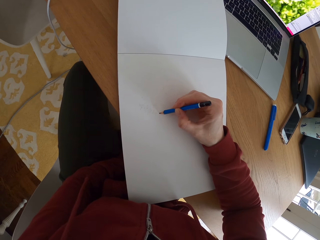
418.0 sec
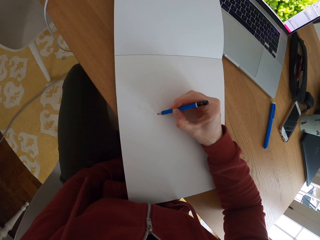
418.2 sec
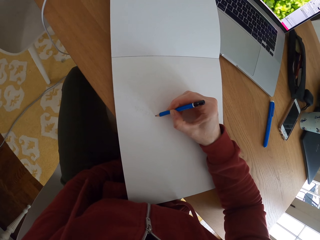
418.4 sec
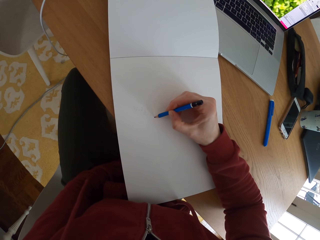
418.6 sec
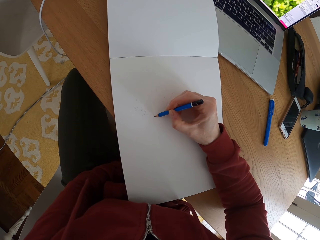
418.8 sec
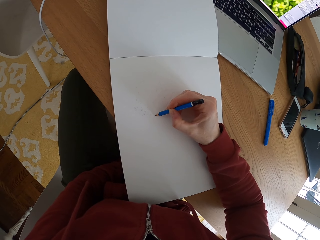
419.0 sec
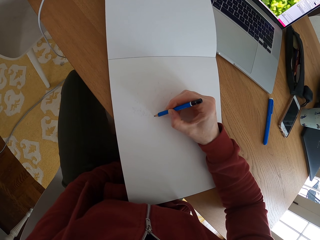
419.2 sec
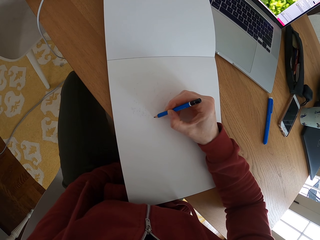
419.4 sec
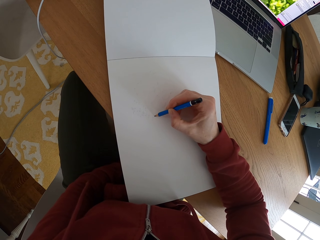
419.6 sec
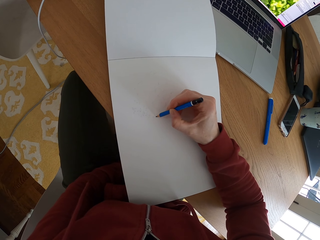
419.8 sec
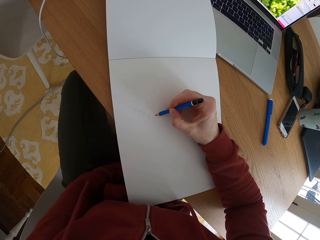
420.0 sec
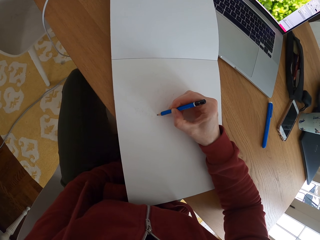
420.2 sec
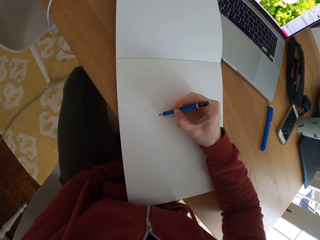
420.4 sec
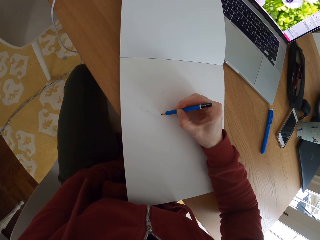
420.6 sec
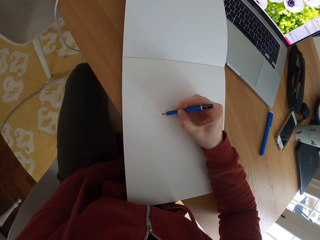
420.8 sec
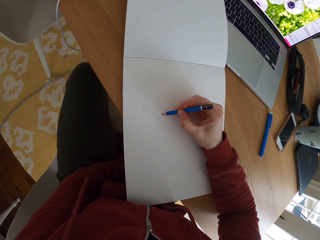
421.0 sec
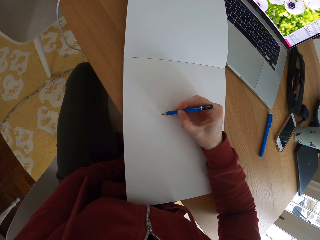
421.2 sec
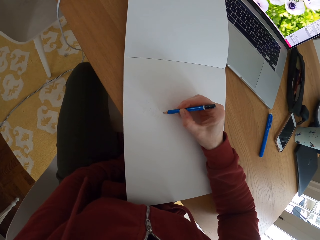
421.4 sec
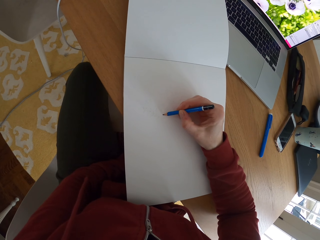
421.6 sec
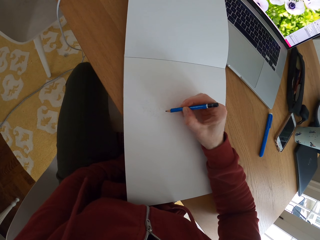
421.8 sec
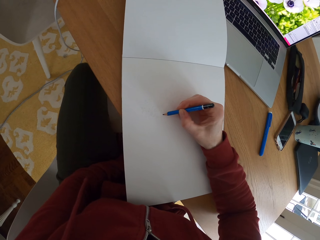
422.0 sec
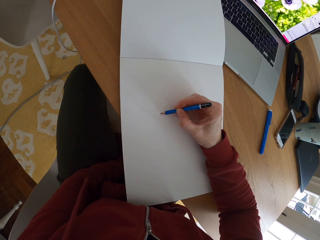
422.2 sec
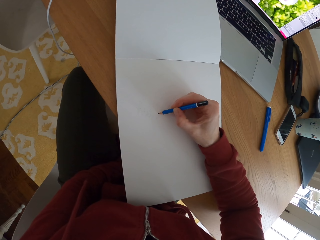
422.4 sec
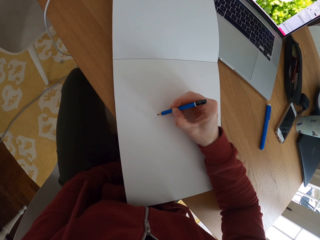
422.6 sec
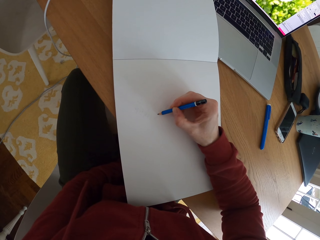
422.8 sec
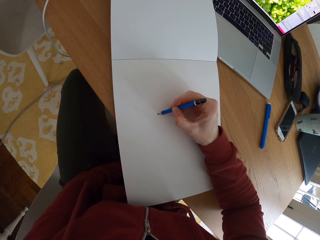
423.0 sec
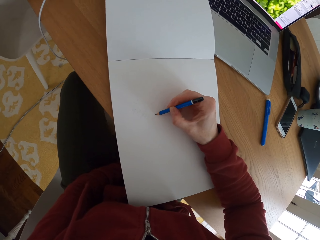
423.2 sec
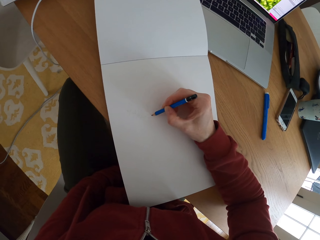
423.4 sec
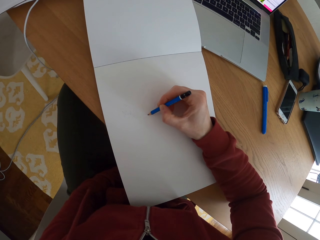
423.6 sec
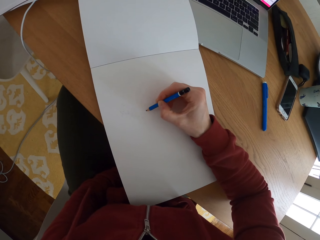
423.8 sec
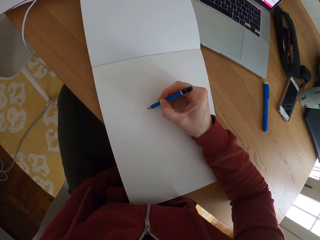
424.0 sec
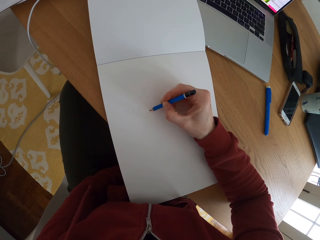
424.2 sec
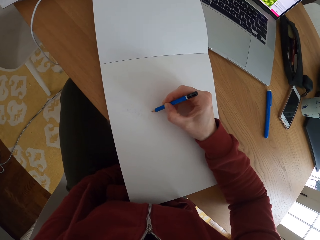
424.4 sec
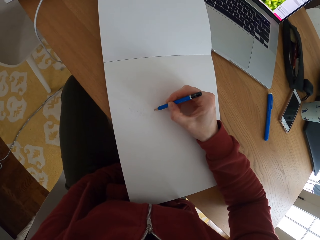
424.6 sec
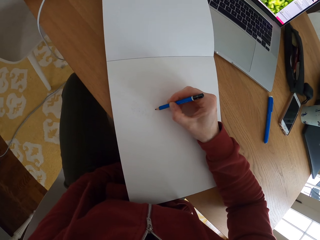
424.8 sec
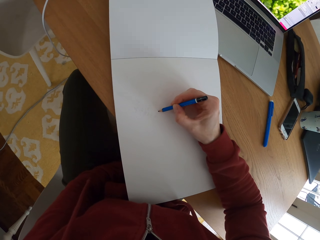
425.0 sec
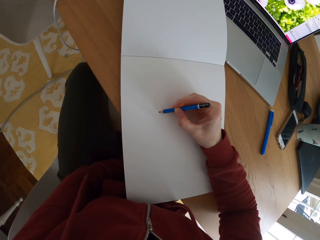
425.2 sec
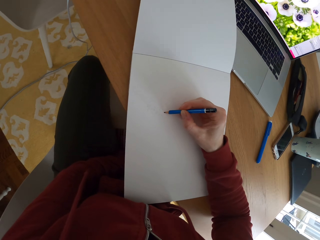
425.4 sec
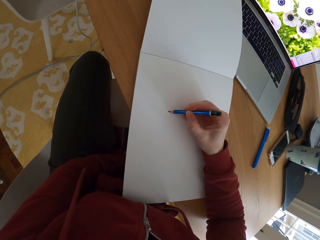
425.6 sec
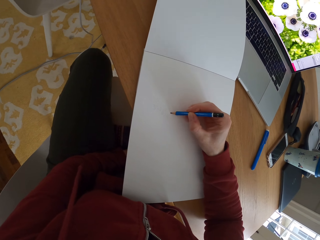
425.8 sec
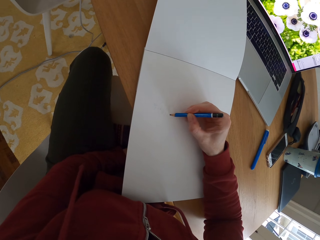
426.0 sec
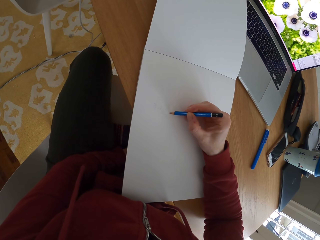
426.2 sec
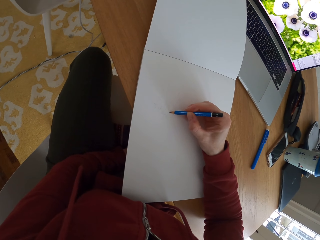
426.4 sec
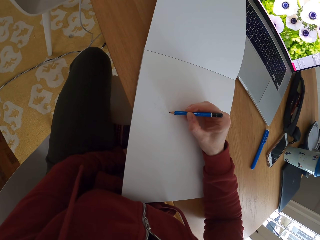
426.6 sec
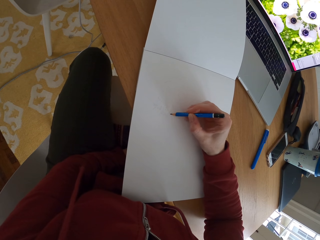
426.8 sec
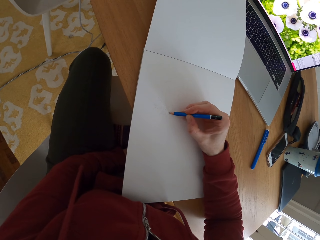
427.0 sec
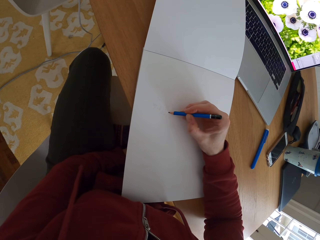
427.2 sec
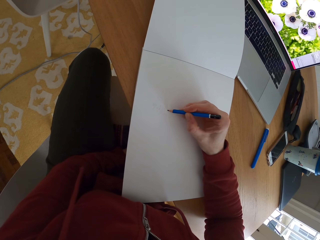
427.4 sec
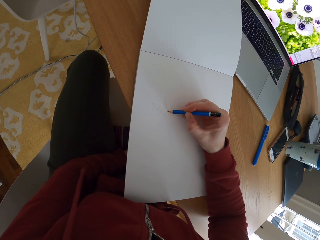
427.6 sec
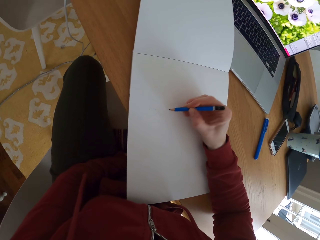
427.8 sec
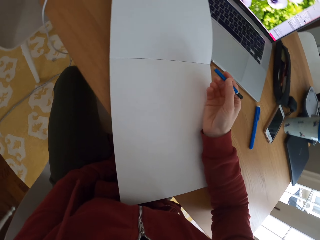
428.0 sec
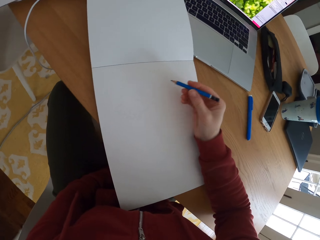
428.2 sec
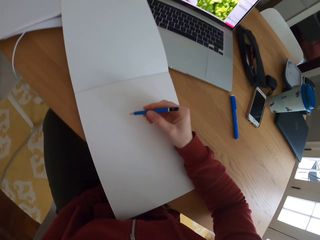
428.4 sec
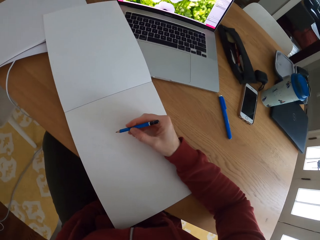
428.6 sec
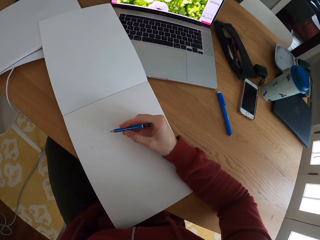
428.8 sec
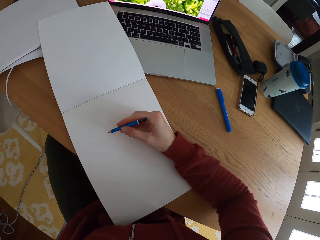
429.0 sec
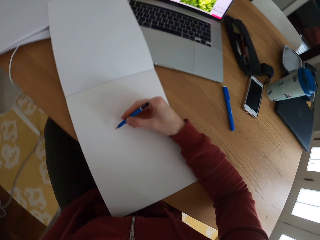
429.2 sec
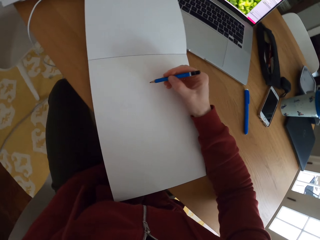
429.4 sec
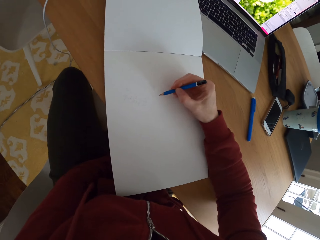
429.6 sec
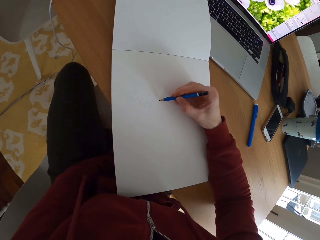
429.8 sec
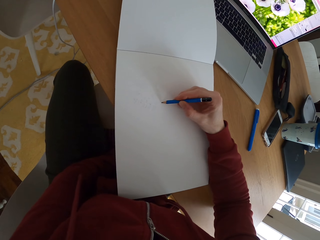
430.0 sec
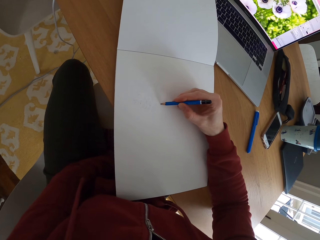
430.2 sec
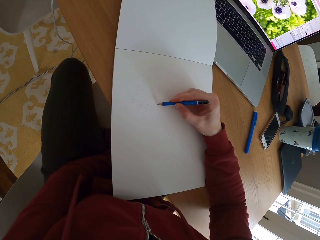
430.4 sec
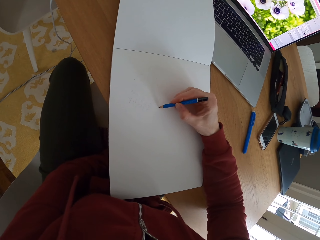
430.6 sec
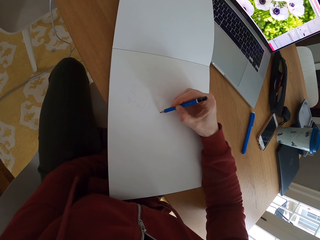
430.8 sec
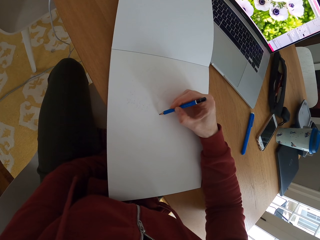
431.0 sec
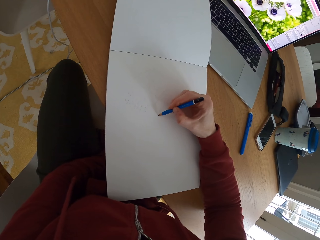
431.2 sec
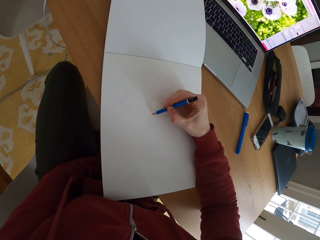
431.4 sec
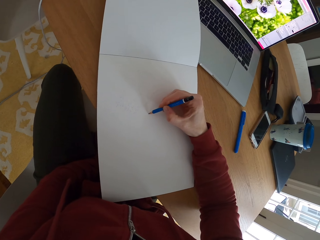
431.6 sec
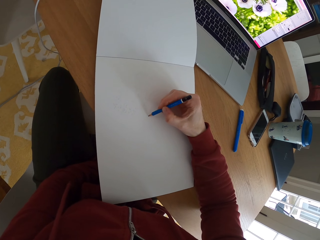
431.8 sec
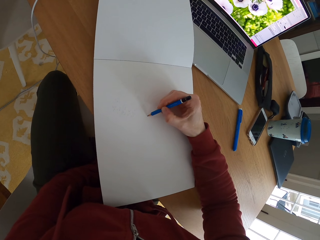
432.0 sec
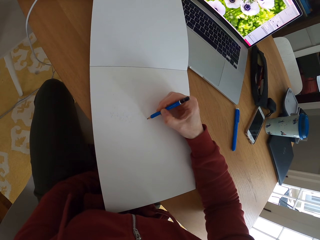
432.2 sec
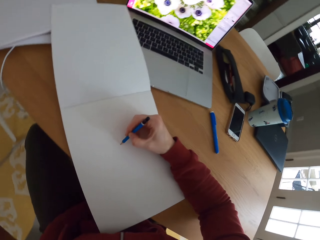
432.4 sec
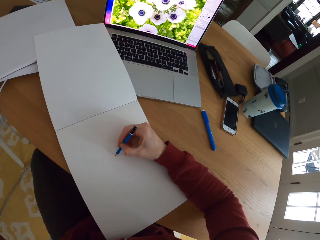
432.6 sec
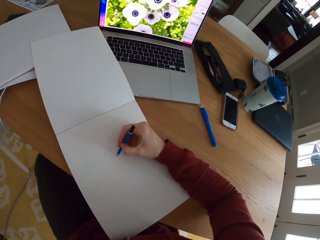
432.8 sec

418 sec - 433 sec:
The camera wearer lifts the pencil. They draw a sketch with the pencil.

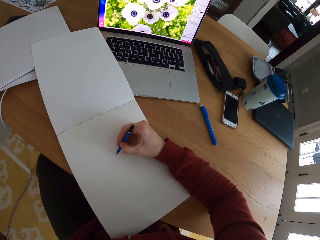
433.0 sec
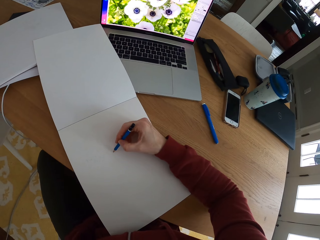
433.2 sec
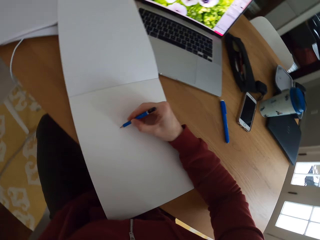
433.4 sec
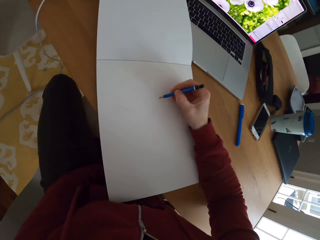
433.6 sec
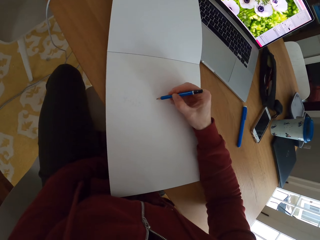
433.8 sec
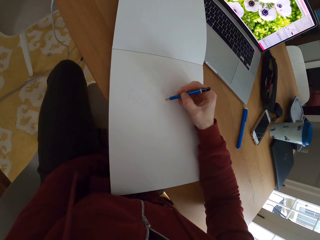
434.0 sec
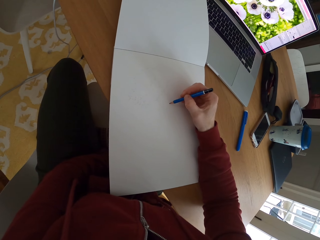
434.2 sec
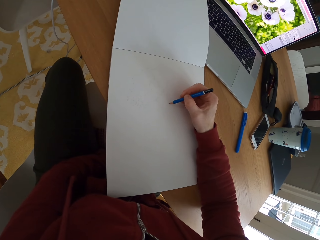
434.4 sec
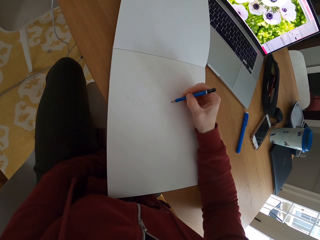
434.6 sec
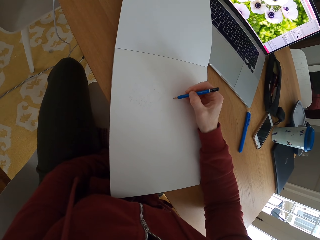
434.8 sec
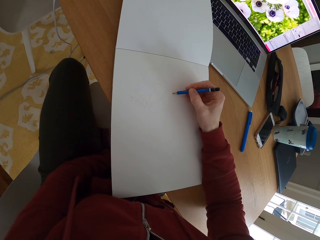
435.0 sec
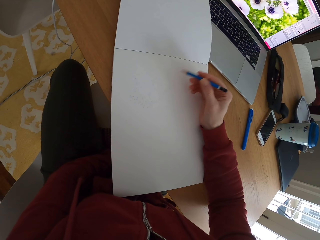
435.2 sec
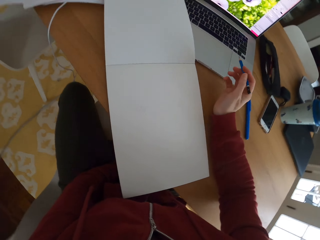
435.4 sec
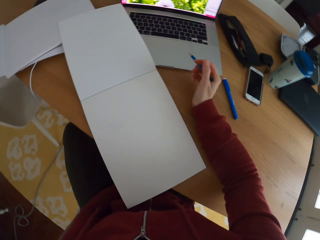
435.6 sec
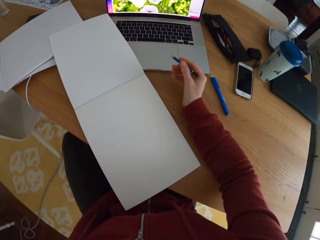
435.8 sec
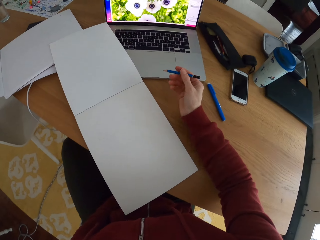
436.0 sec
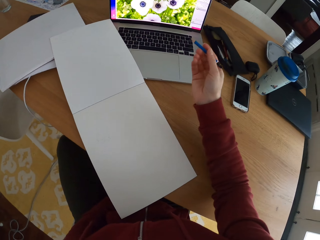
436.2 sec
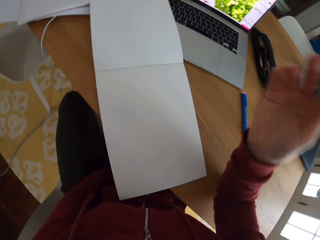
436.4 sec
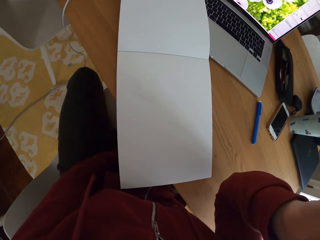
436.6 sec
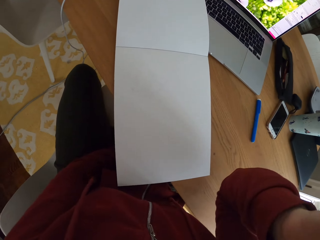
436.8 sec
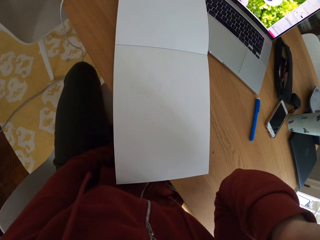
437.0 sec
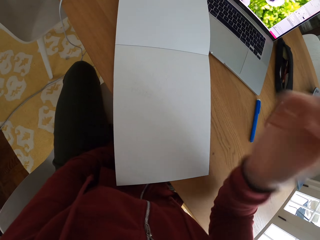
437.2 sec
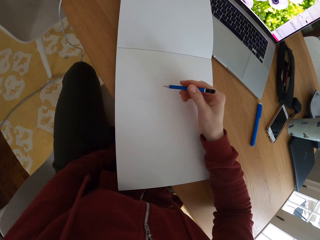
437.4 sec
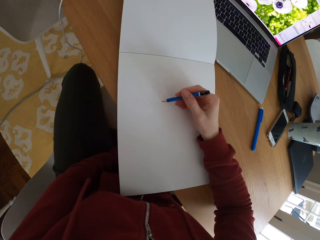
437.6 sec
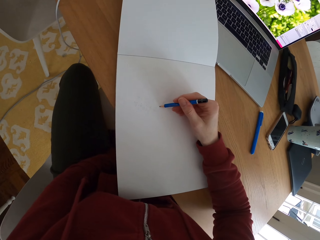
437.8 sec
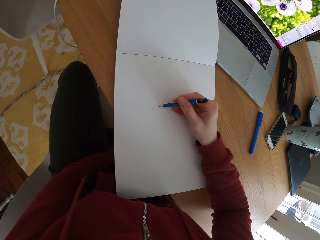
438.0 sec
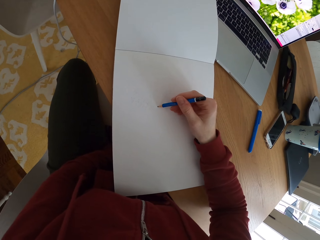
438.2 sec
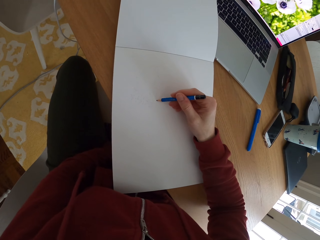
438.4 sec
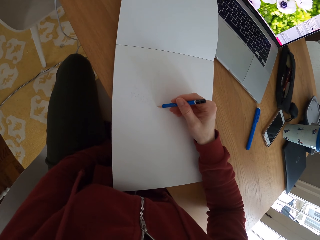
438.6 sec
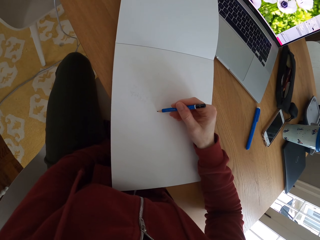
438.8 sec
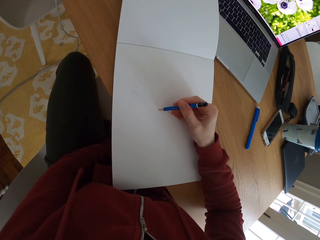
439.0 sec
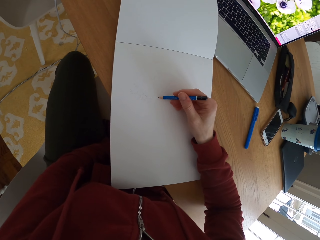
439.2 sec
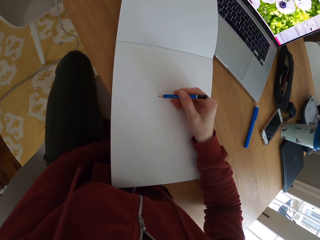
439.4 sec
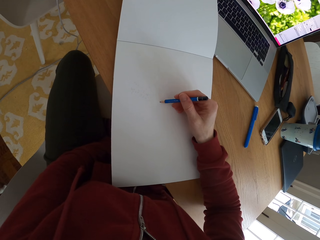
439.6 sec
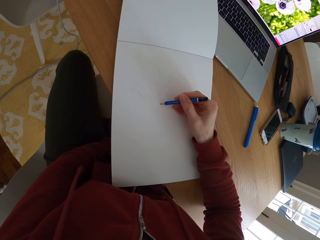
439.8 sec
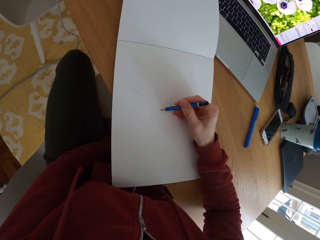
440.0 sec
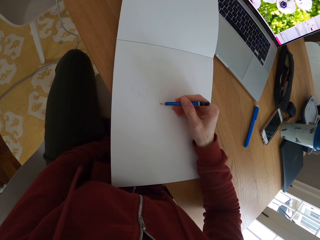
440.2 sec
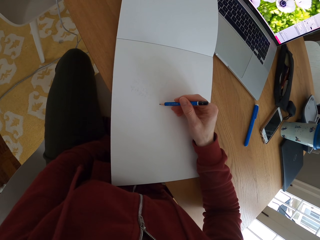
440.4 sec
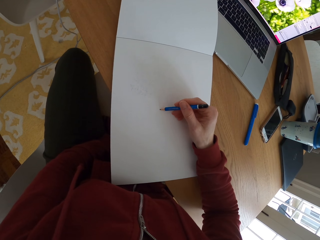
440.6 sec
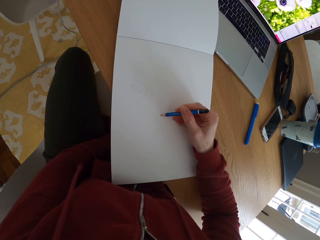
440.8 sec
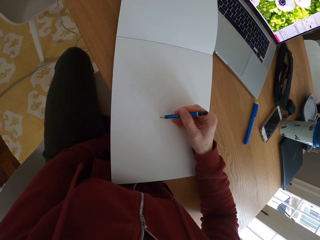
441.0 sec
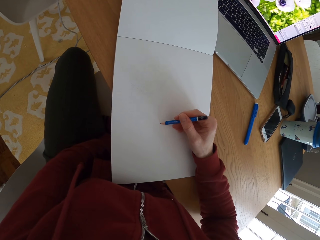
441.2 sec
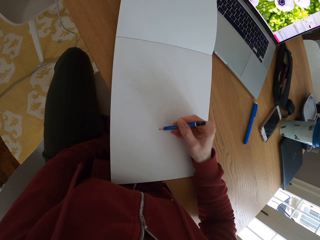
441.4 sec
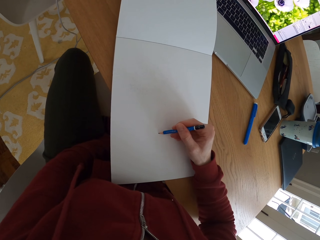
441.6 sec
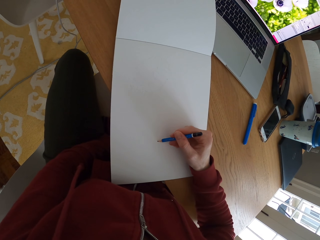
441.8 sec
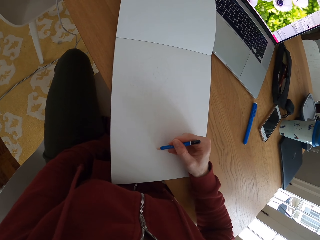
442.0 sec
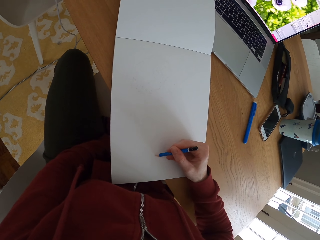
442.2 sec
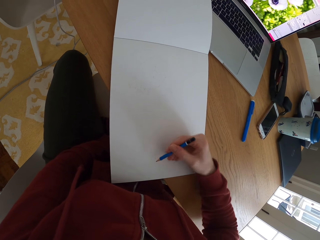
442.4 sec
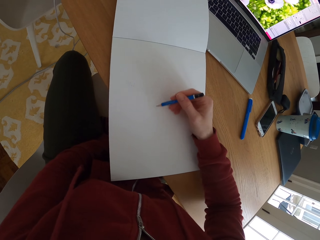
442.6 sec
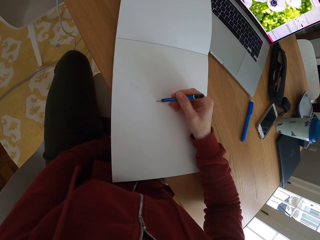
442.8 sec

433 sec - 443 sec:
The camera wearer stares at the laptop. They fix the camera. They draw a sketch with the pencil on a piece of paper.
